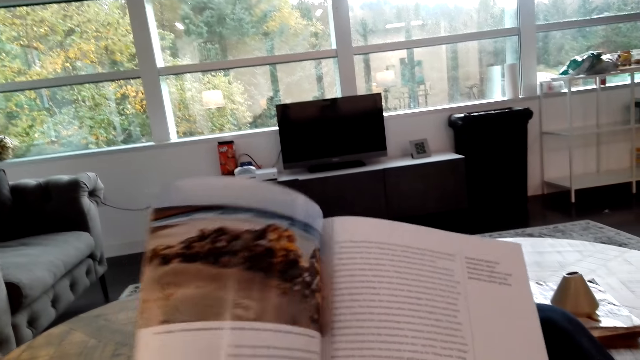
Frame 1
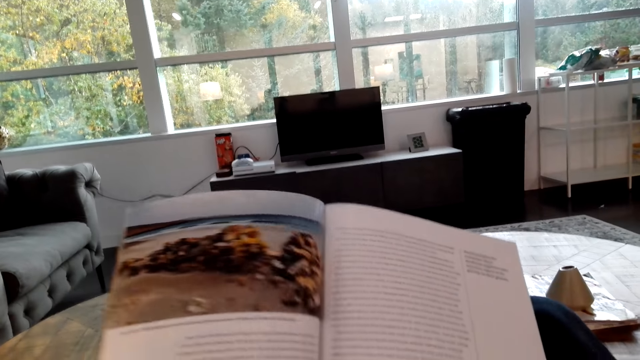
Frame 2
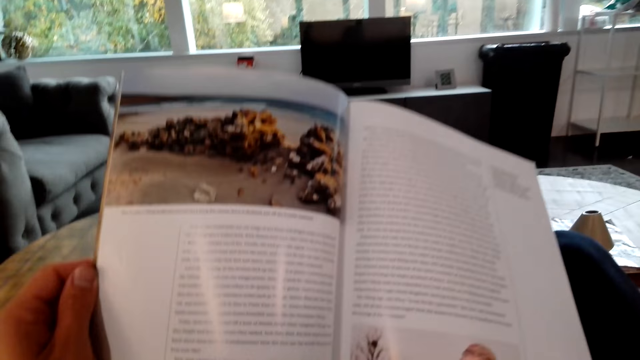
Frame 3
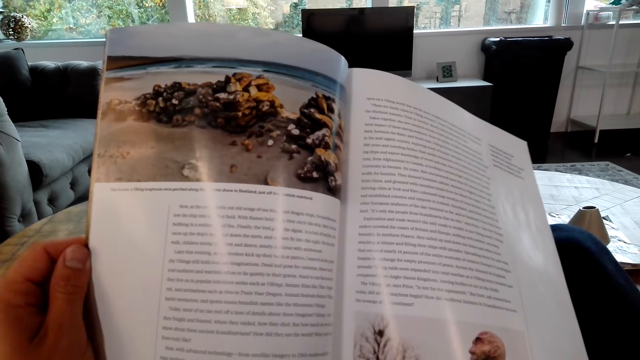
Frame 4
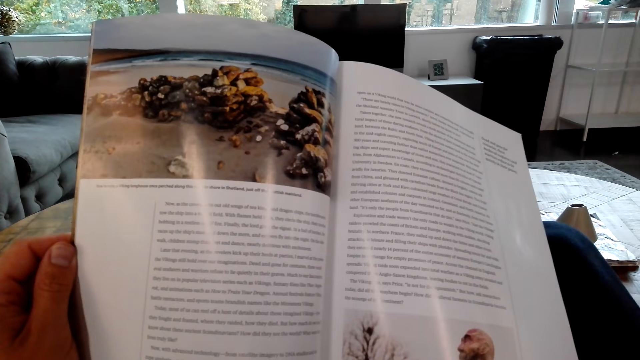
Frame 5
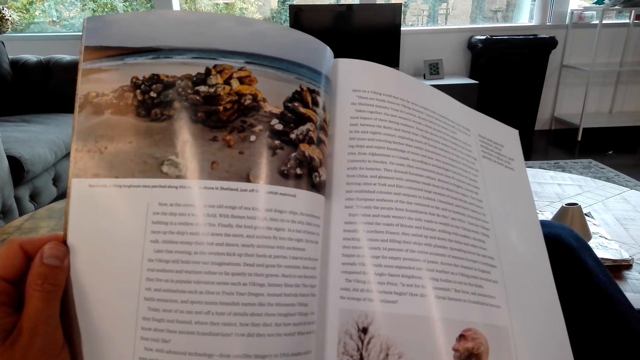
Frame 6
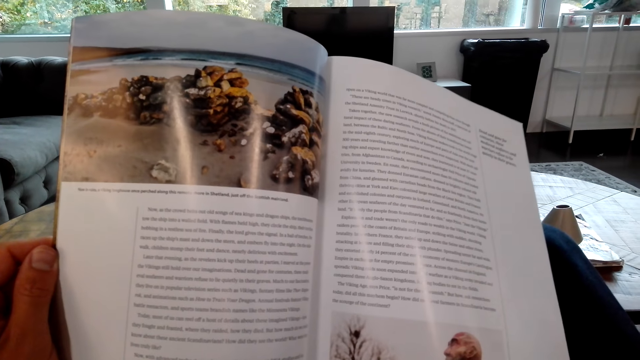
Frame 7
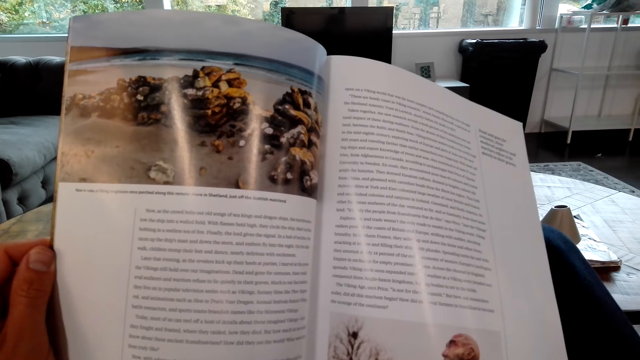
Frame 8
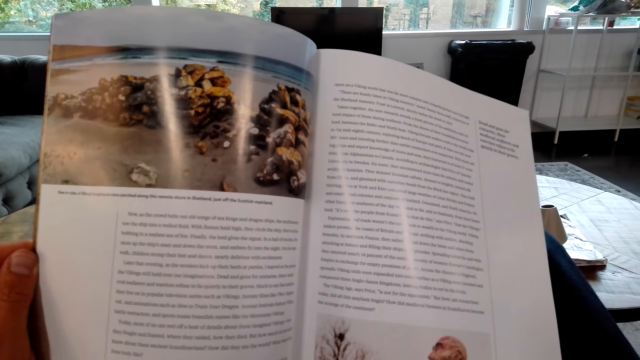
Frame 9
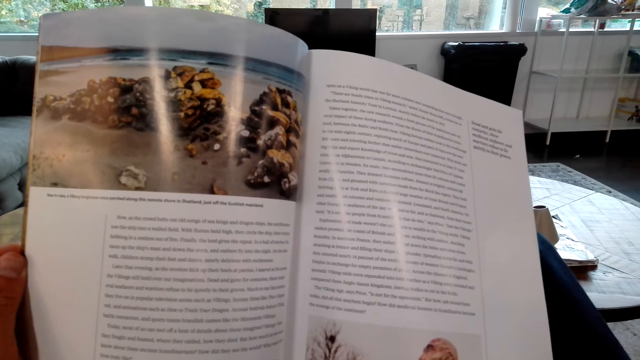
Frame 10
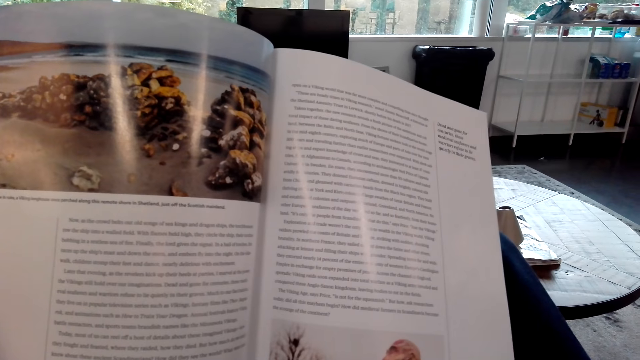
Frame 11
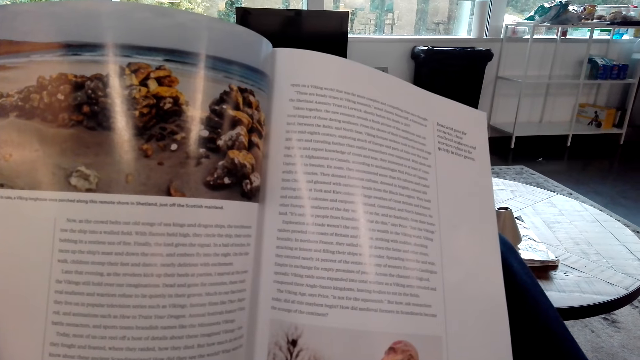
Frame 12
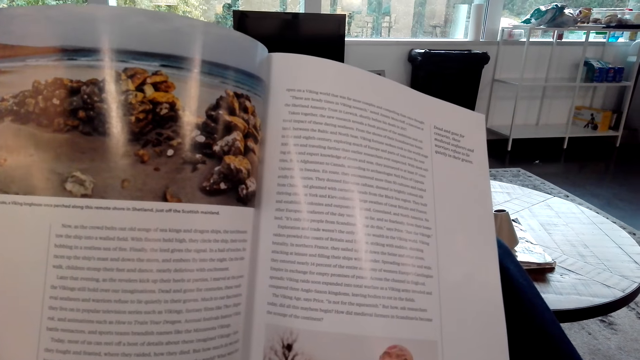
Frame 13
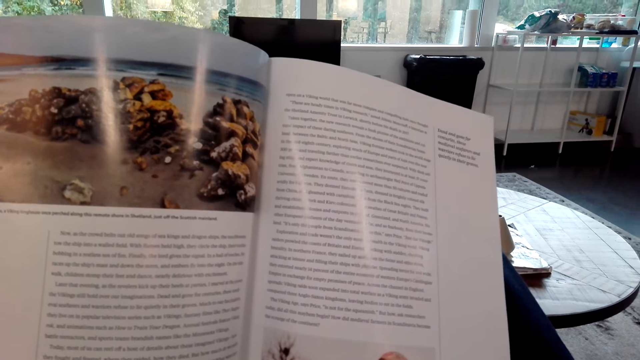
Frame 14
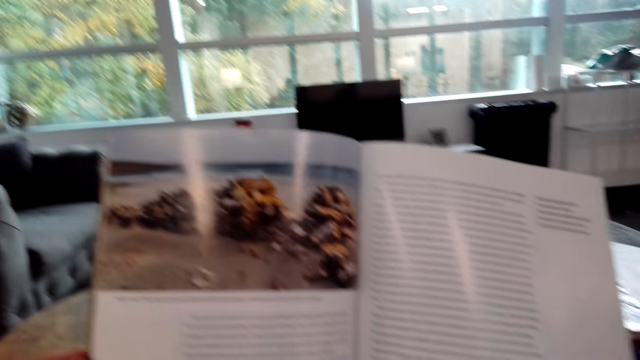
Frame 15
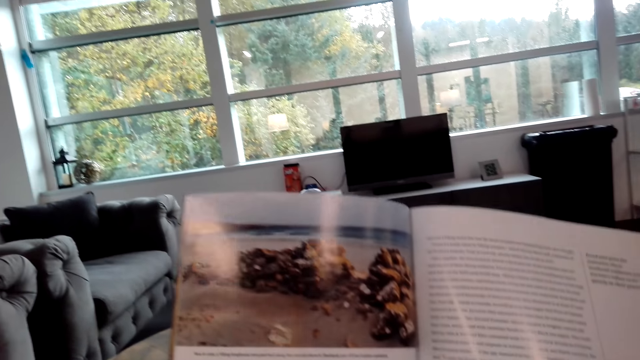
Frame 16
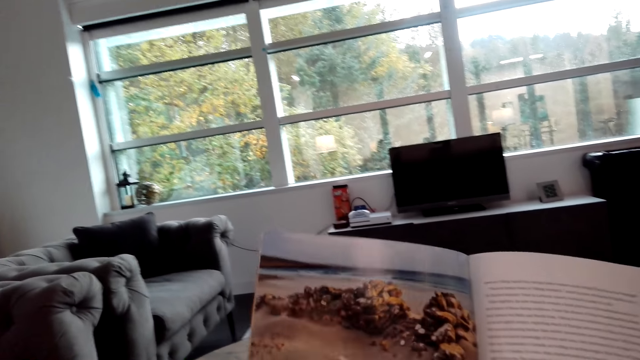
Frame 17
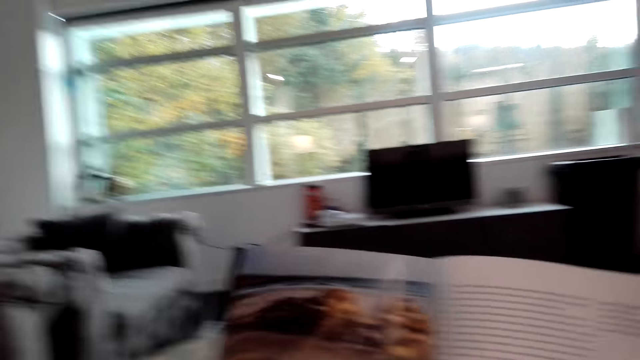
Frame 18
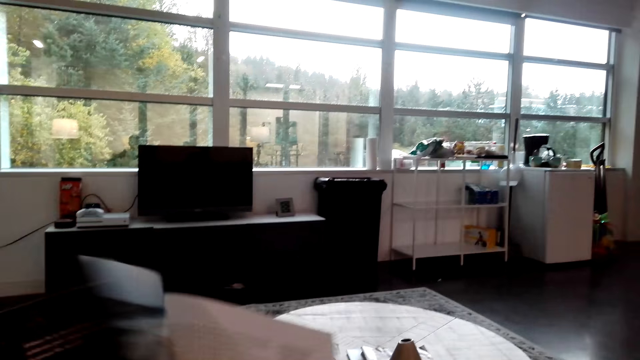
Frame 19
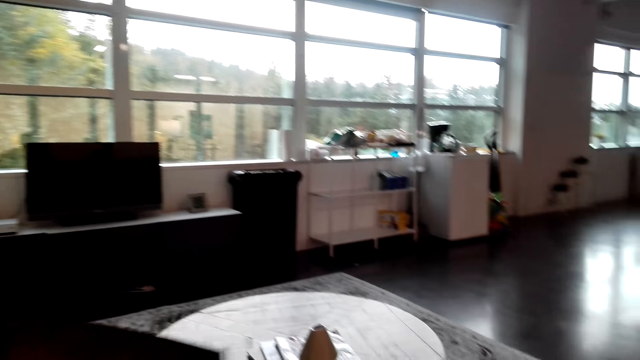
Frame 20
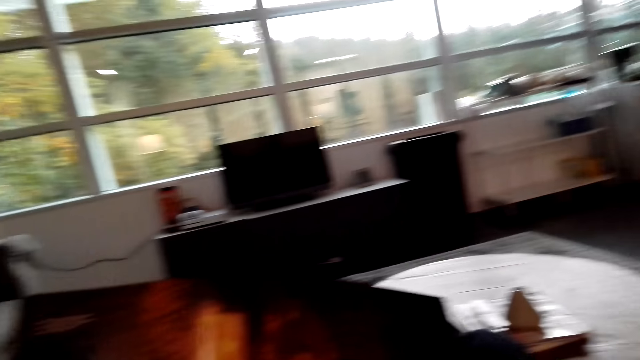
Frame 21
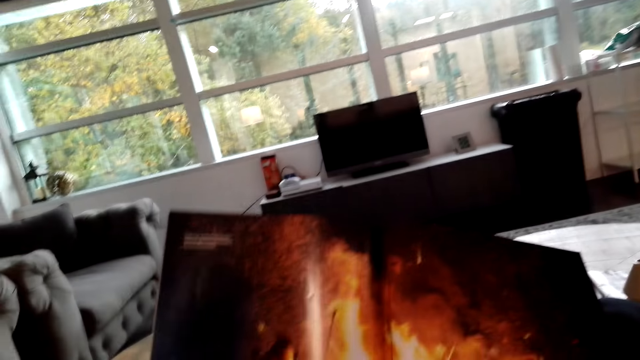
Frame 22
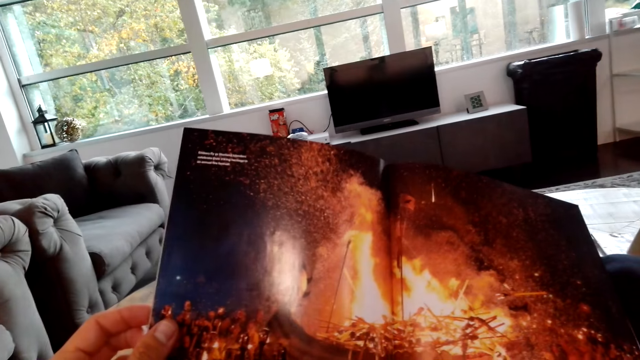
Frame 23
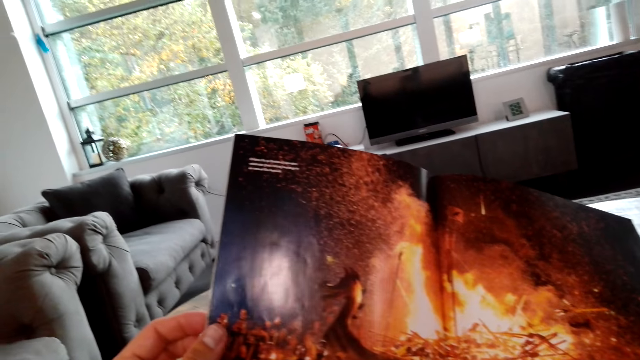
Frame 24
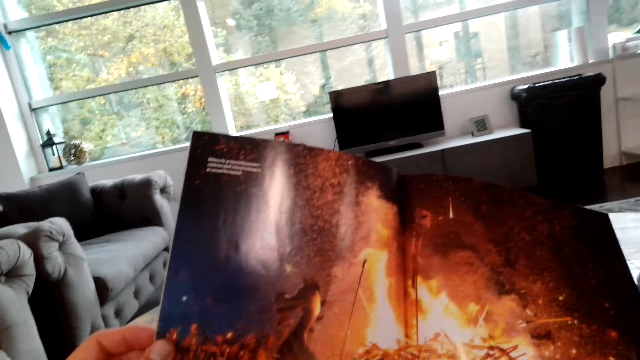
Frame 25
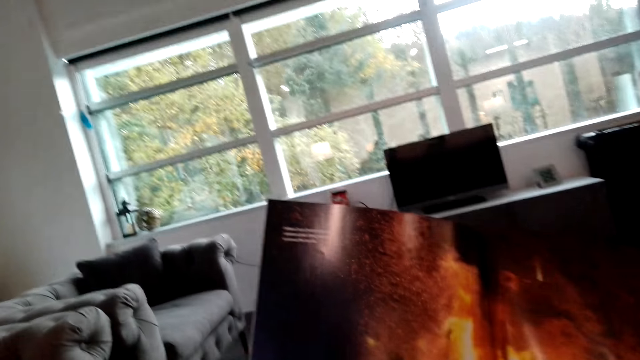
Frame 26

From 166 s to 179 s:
The camera wearer reads the magazine. They open the pages of the magazine.

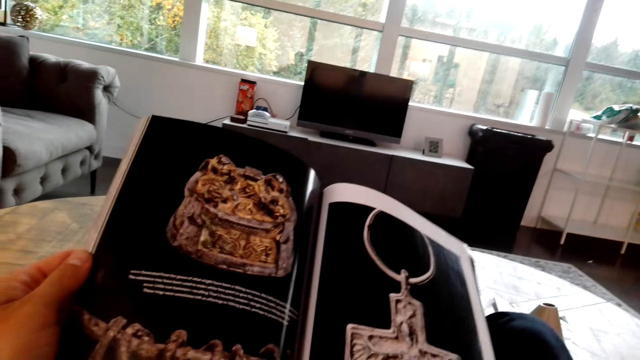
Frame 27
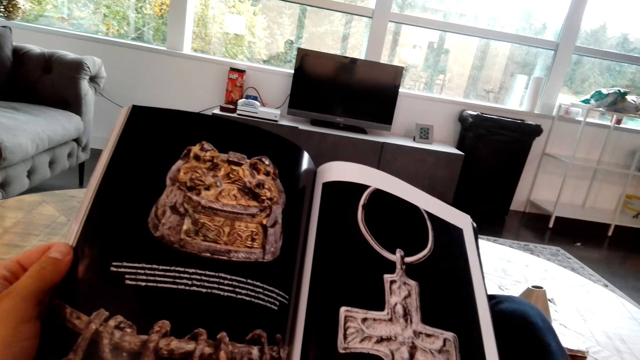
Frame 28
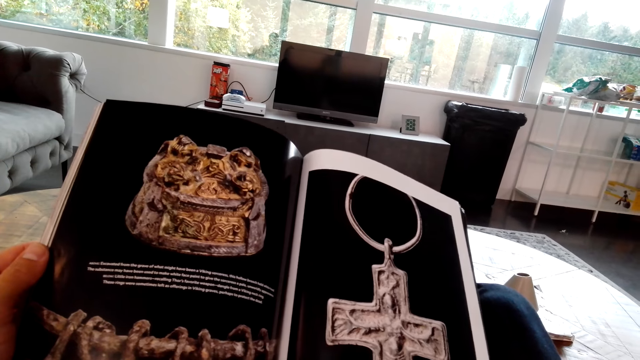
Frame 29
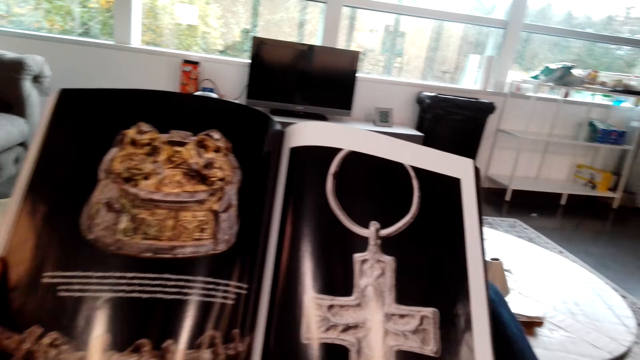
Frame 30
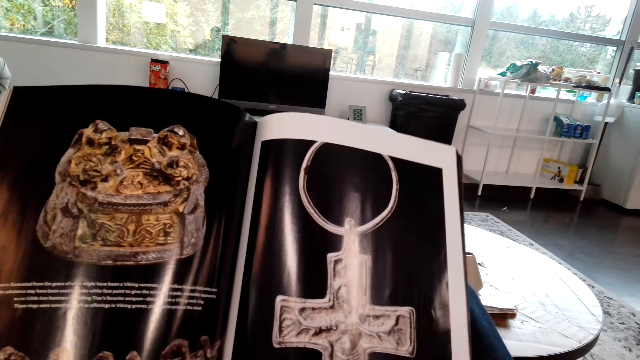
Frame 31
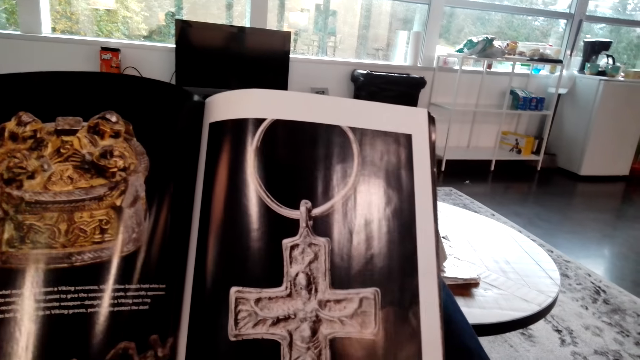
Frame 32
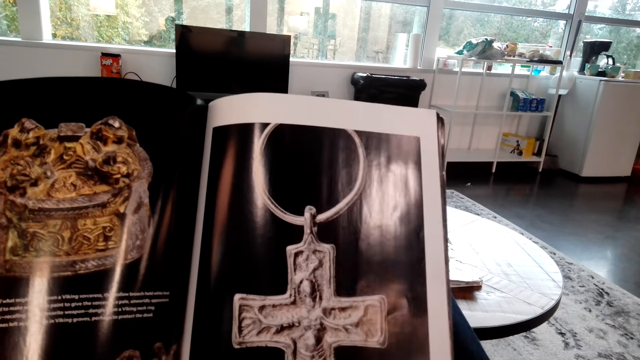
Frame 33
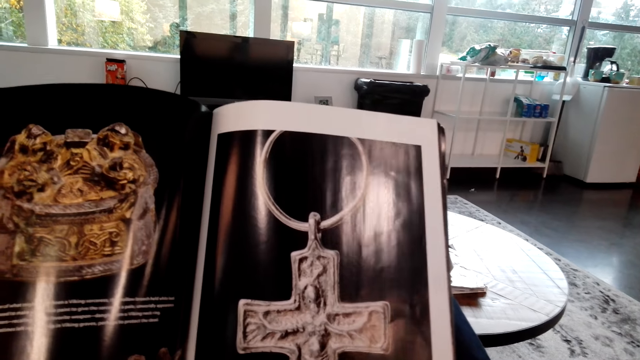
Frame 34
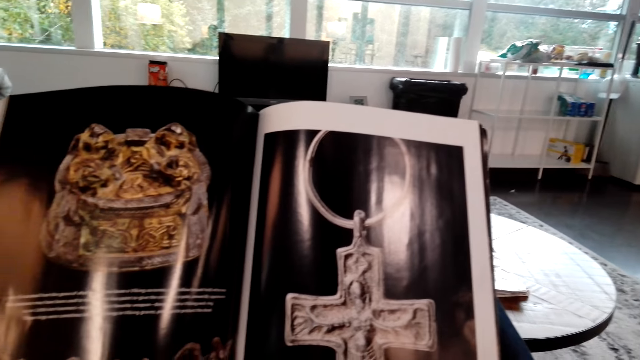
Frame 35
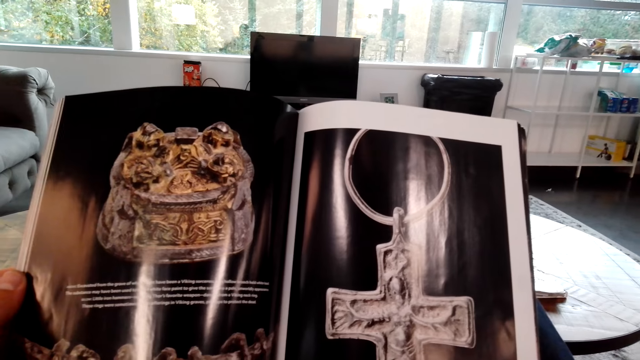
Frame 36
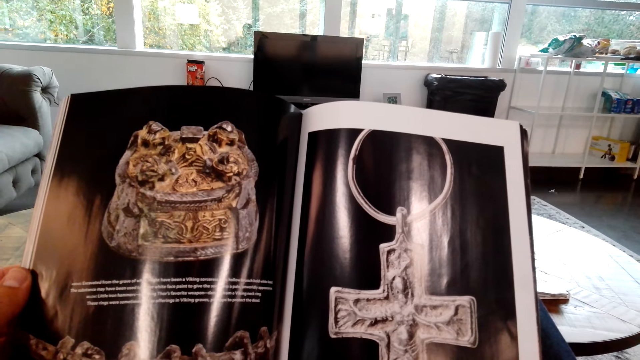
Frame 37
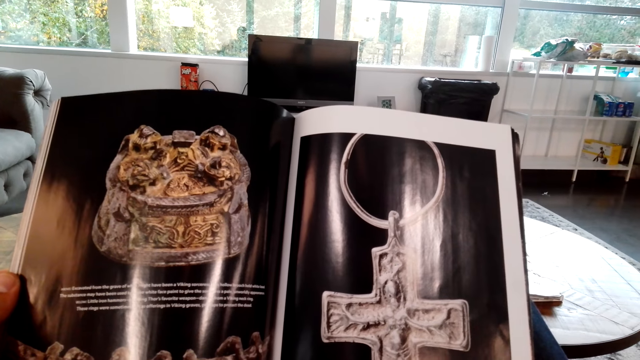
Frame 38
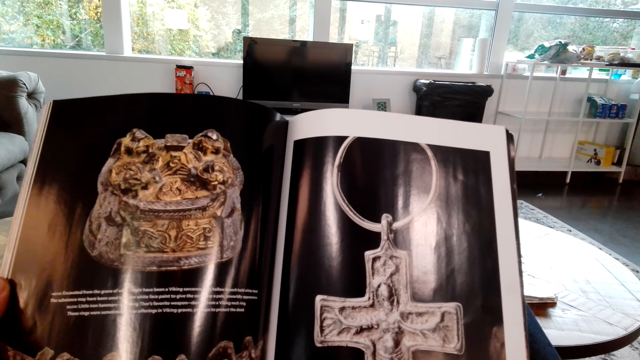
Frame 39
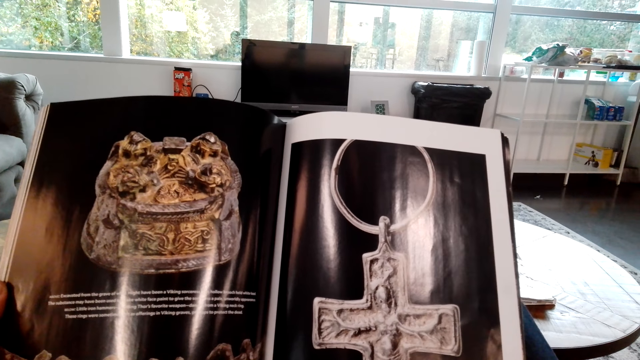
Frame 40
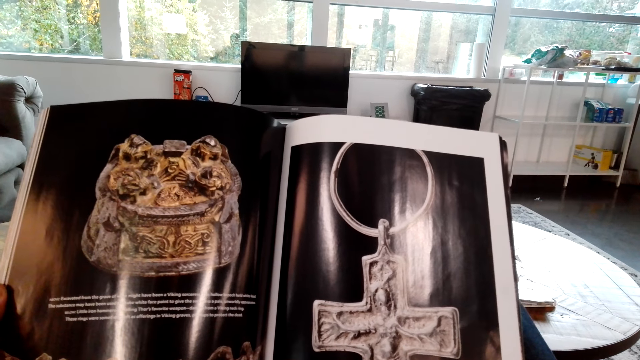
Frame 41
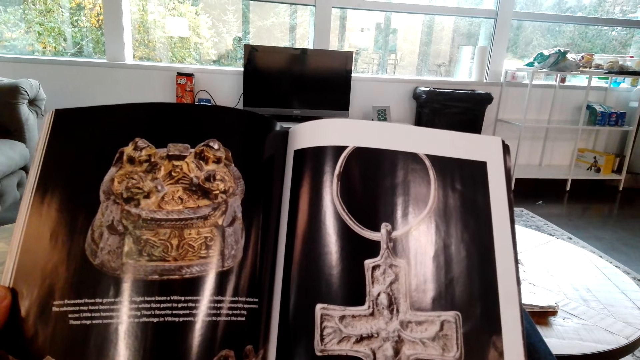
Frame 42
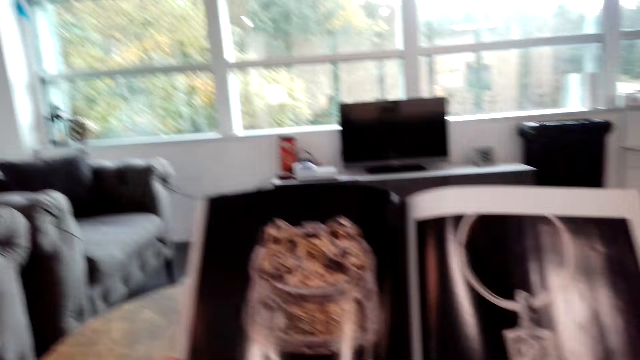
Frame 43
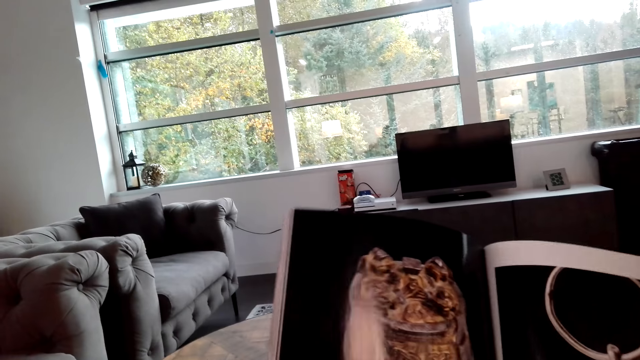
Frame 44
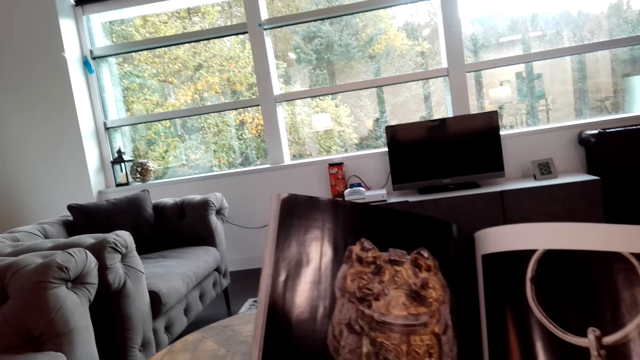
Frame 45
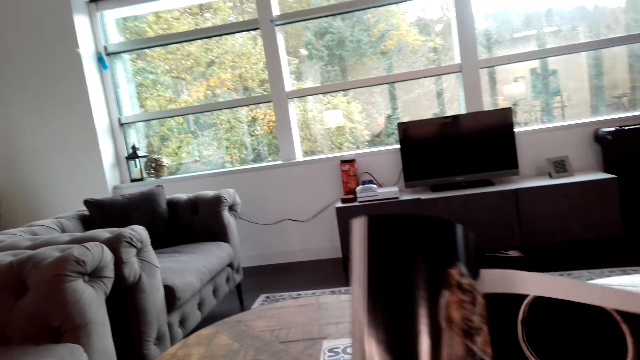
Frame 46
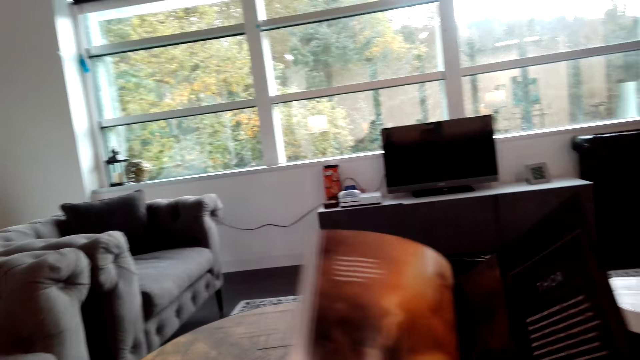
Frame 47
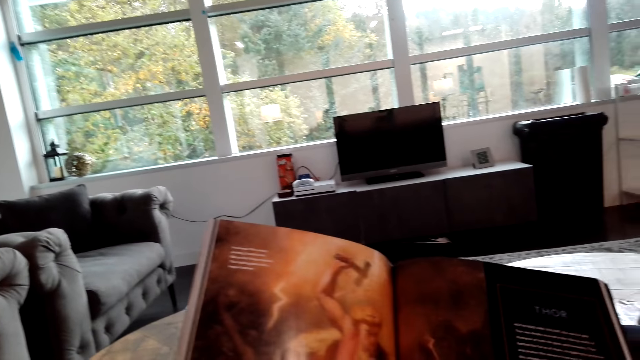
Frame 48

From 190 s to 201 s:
The camera wearer reads the magazine. They open the page of the magazine.
